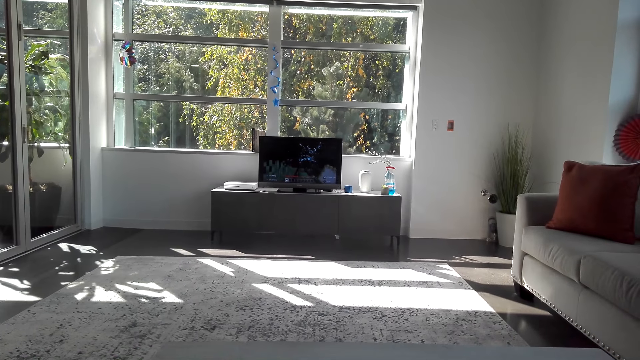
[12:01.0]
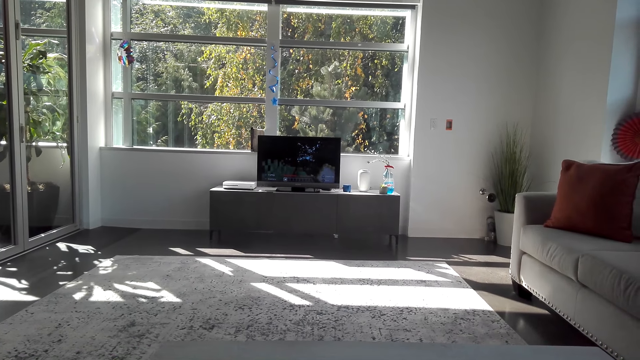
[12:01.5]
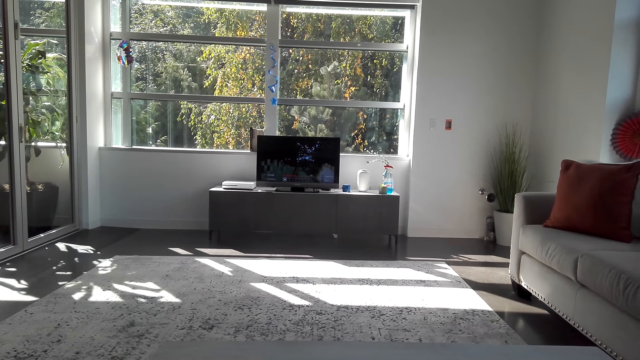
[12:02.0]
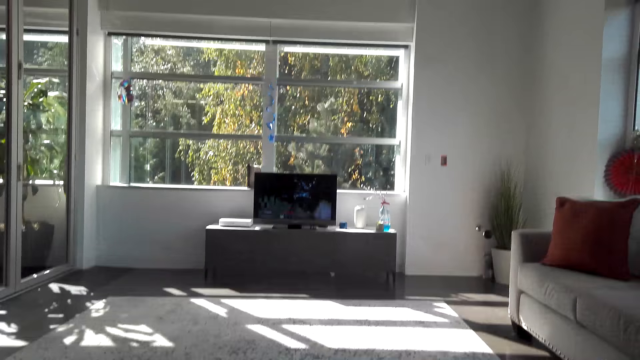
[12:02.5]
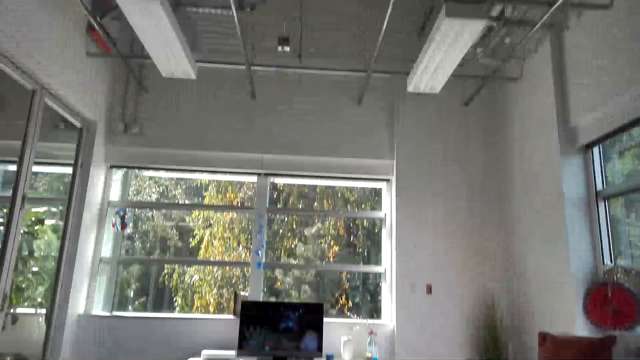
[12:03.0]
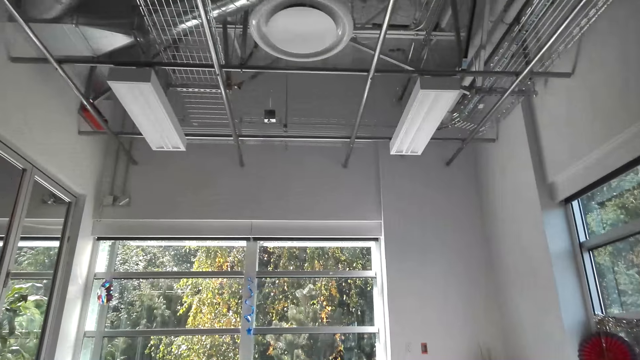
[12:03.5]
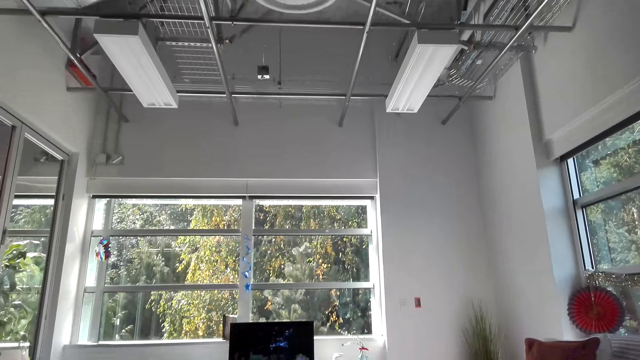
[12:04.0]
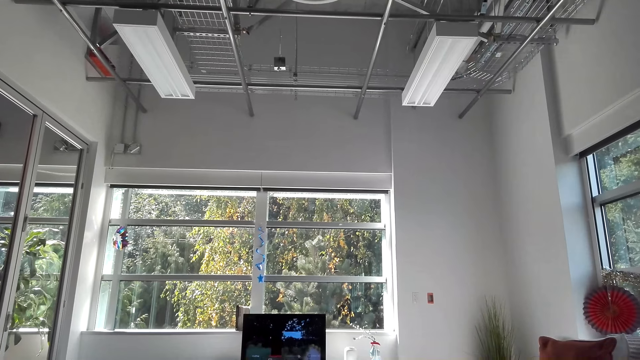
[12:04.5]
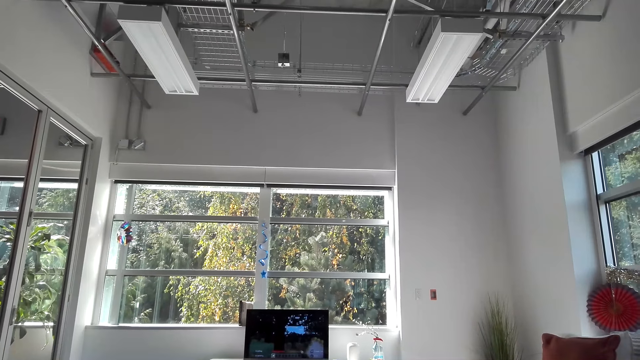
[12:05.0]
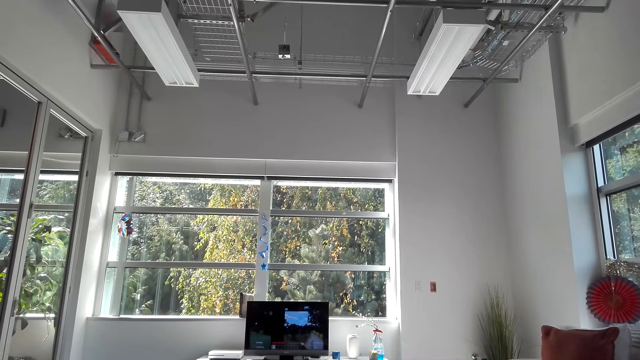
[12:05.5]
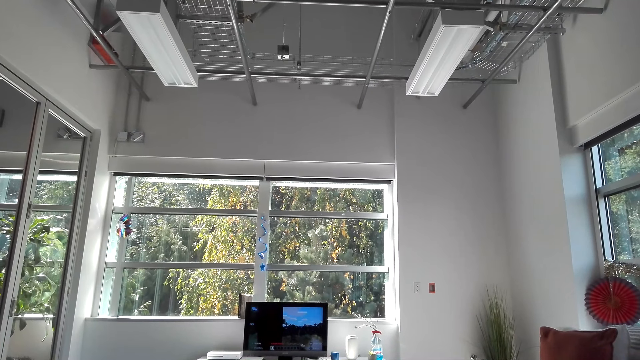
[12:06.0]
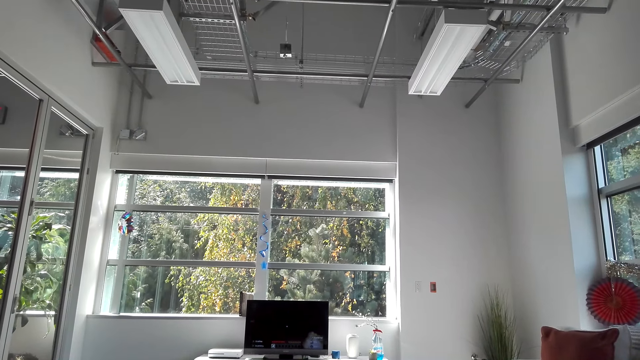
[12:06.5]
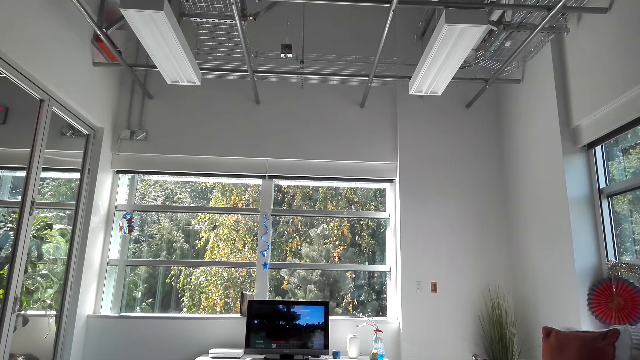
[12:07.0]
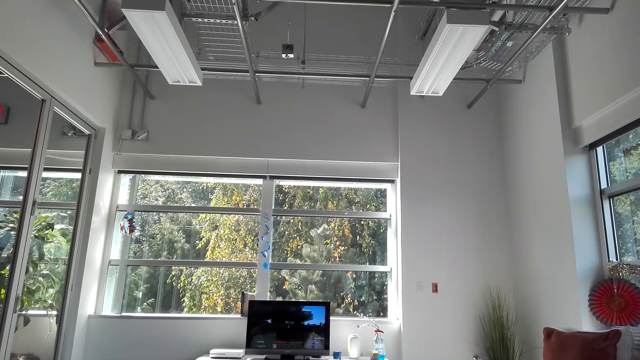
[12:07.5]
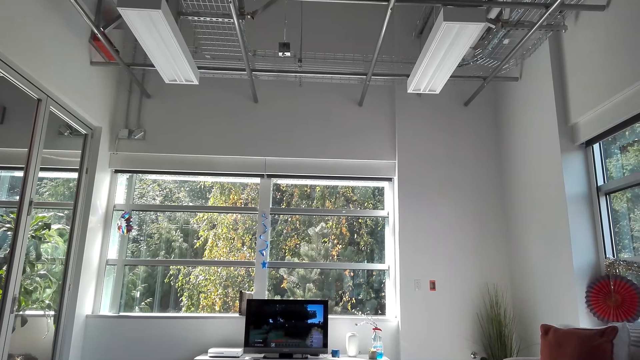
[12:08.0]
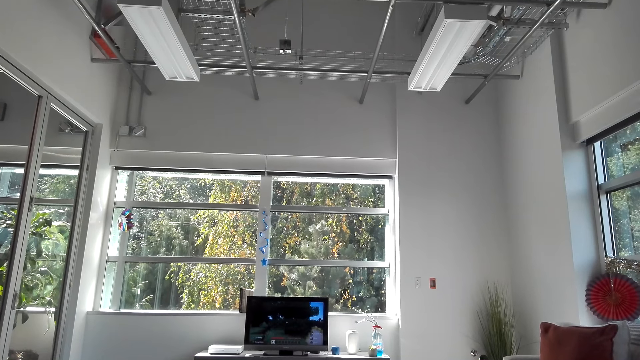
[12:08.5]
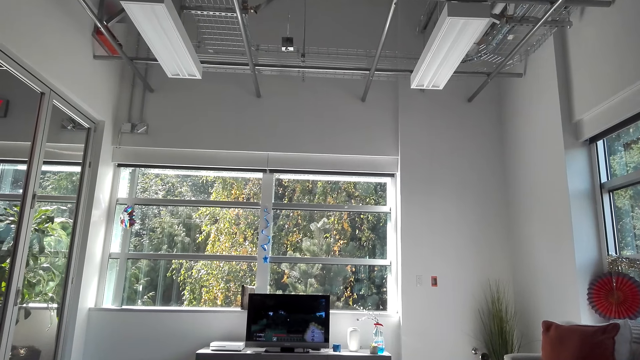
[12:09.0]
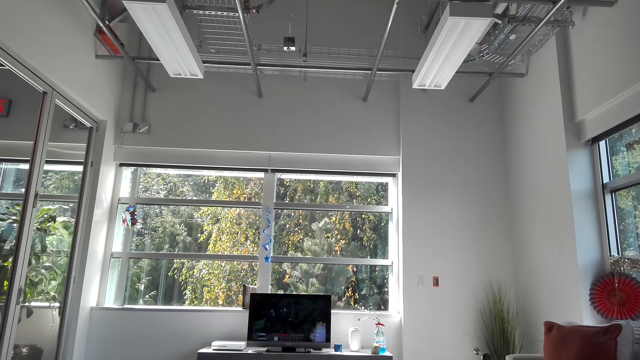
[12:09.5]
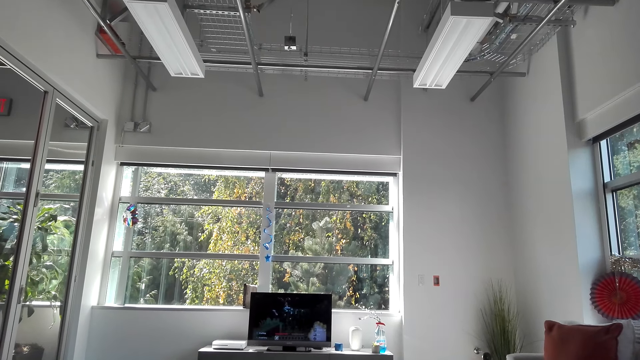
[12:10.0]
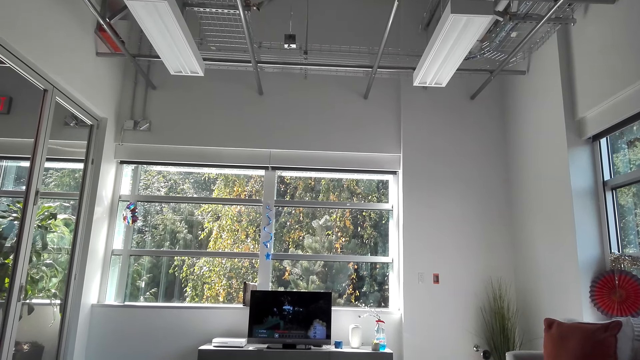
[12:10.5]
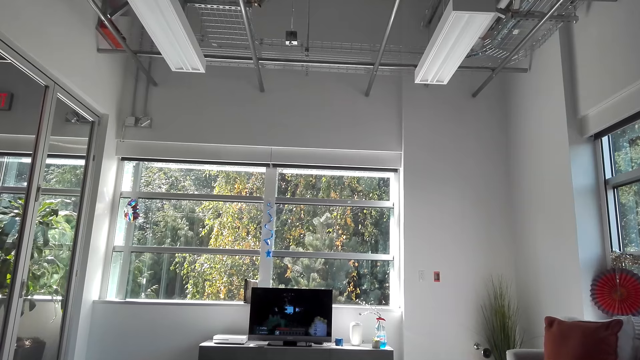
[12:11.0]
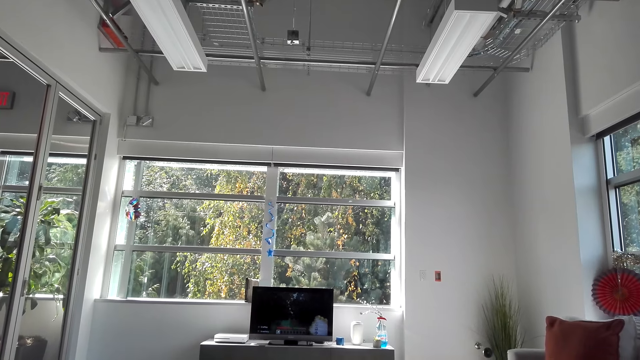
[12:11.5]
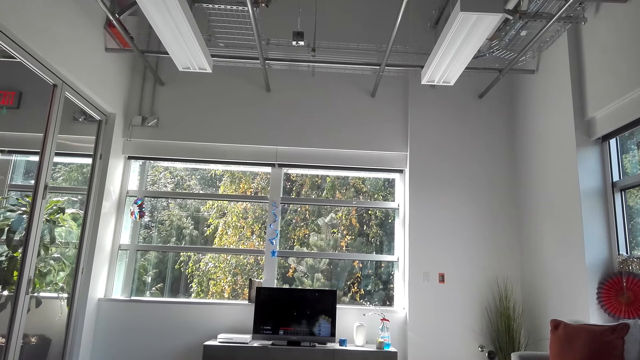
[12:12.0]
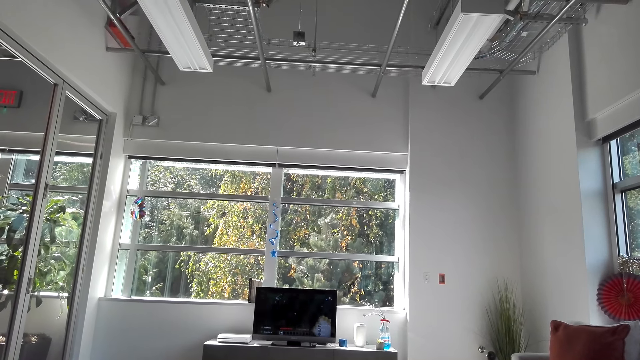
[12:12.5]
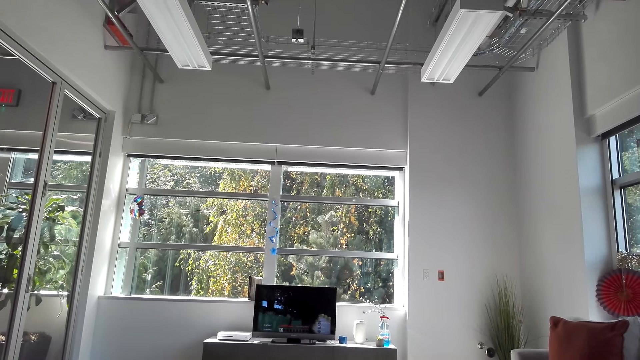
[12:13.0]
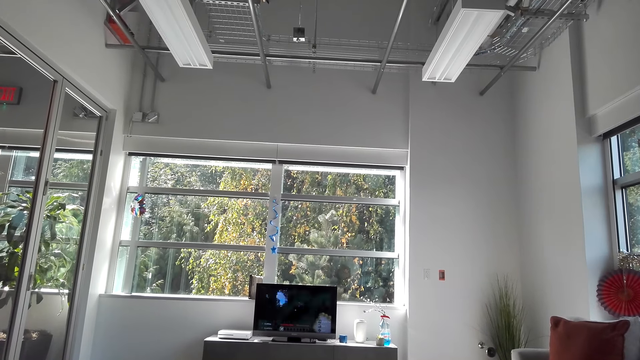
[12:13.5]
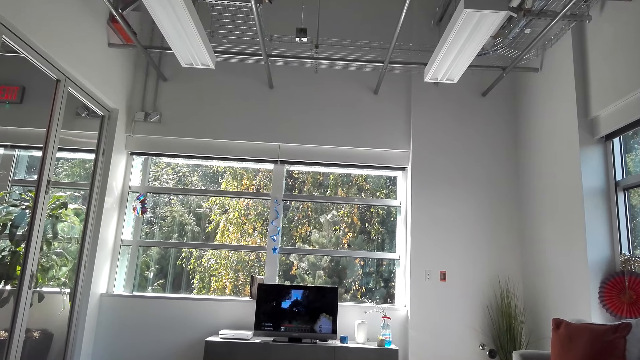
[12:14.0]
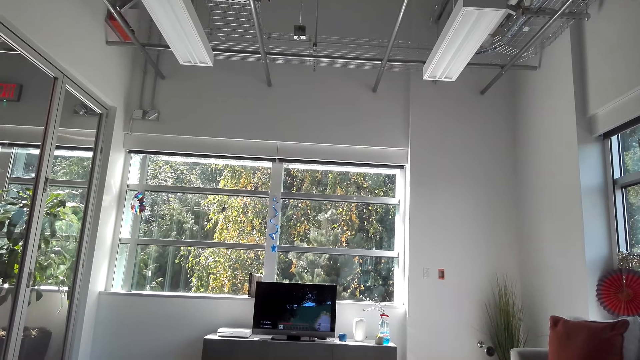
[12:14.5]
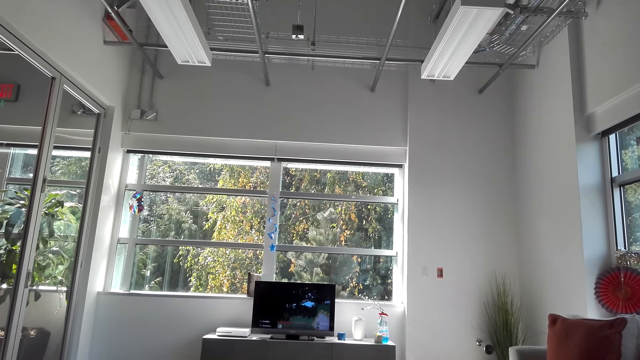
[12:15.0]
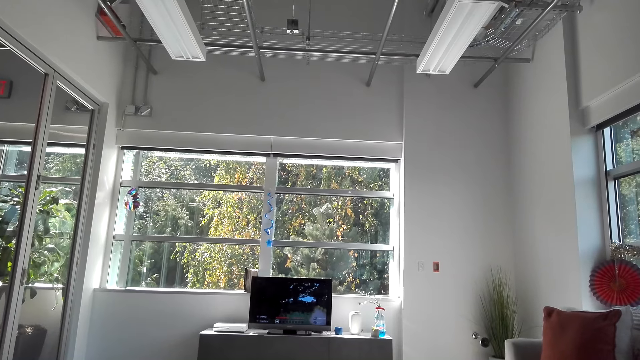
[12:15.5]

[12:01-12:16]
The camera wearer looks up. They play a video game. They dial the gaming controller.

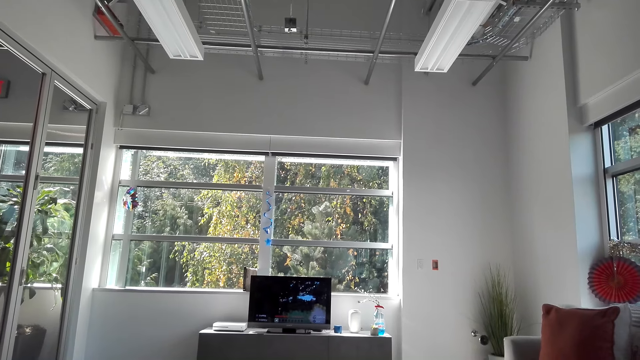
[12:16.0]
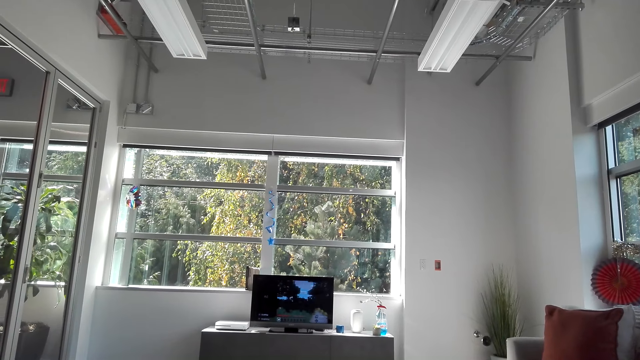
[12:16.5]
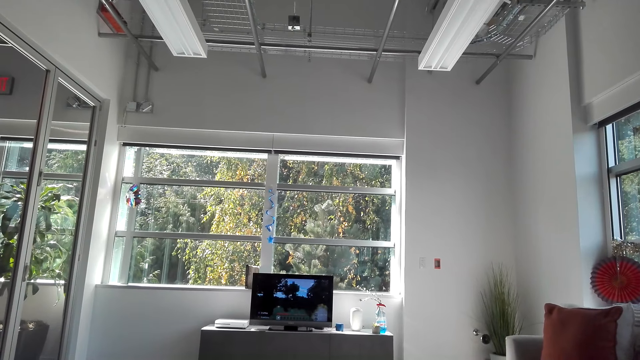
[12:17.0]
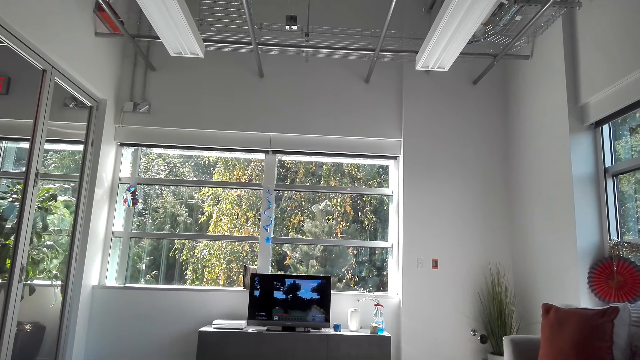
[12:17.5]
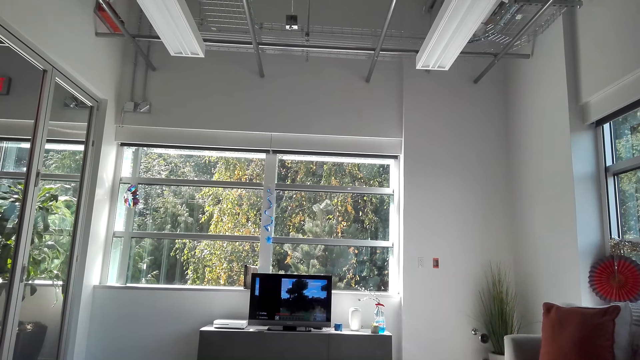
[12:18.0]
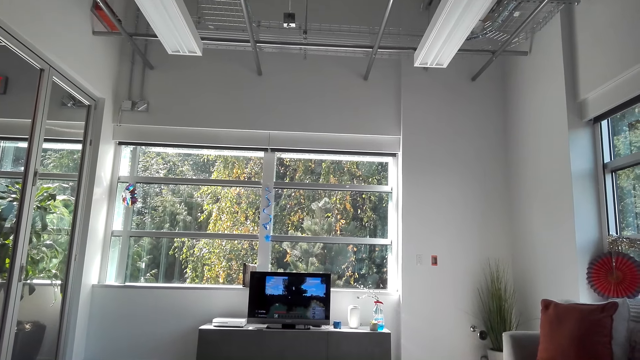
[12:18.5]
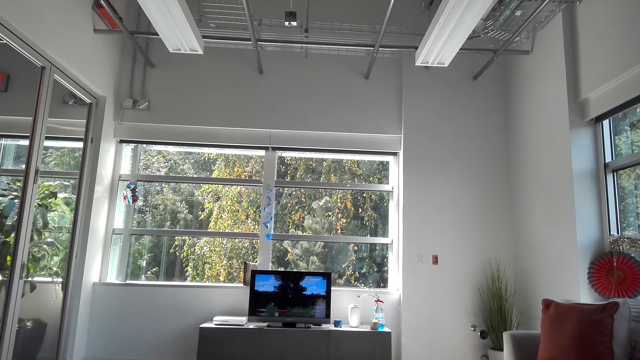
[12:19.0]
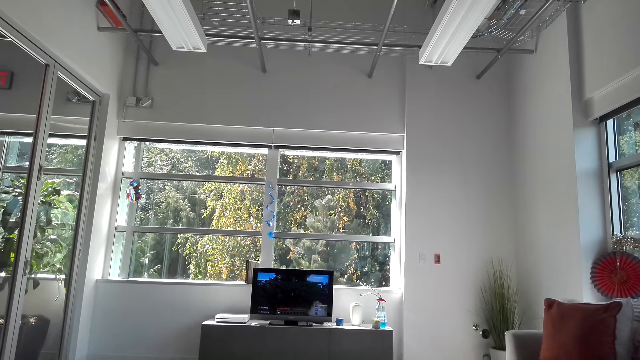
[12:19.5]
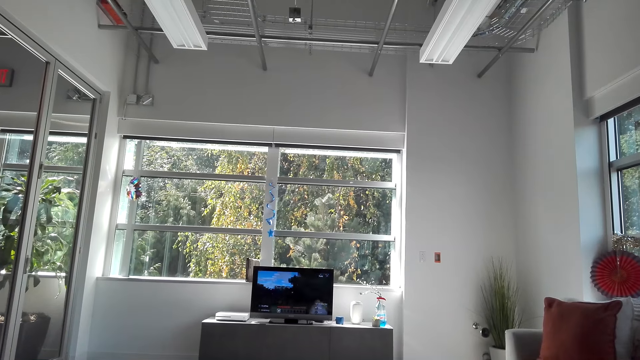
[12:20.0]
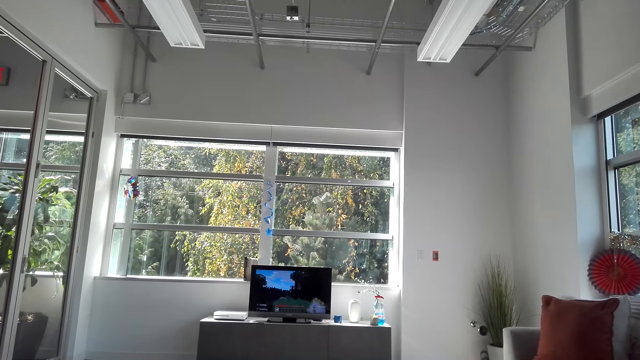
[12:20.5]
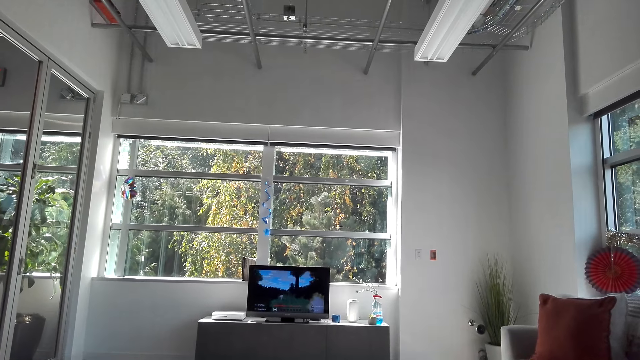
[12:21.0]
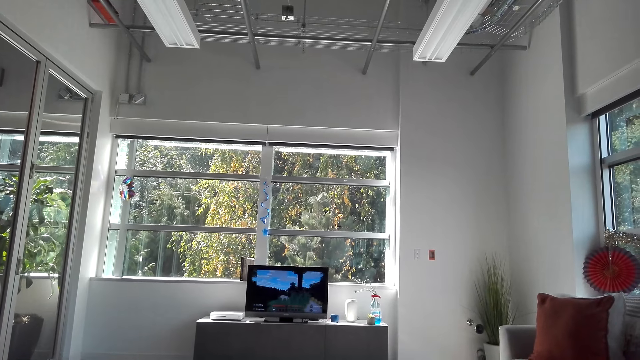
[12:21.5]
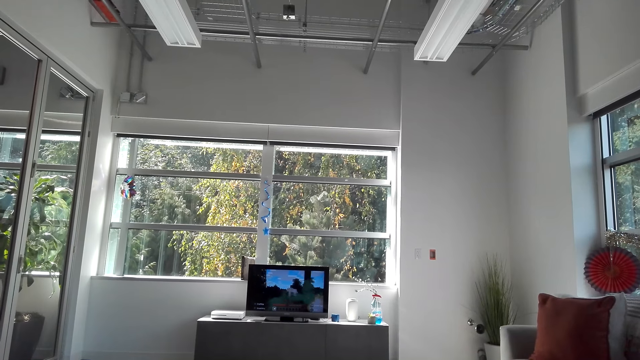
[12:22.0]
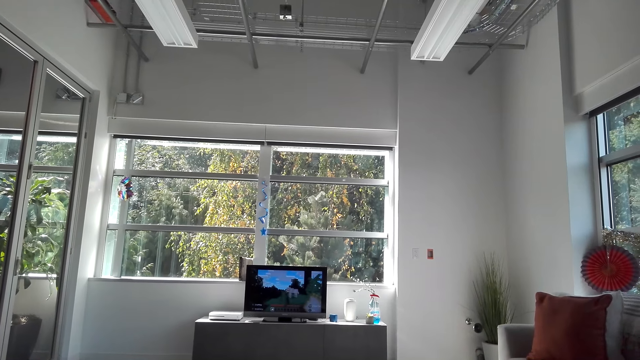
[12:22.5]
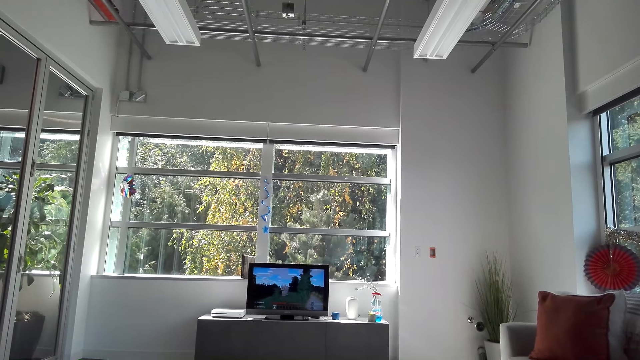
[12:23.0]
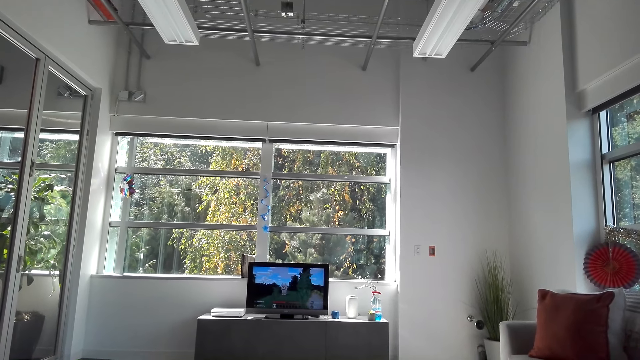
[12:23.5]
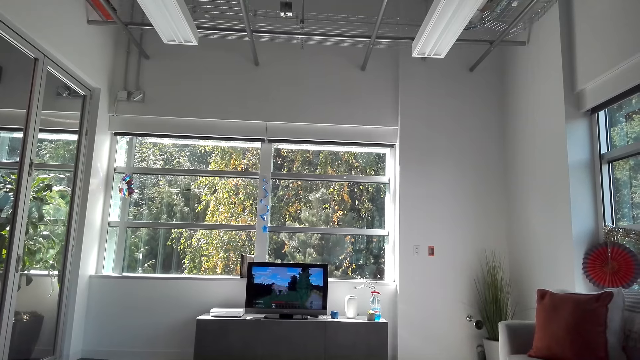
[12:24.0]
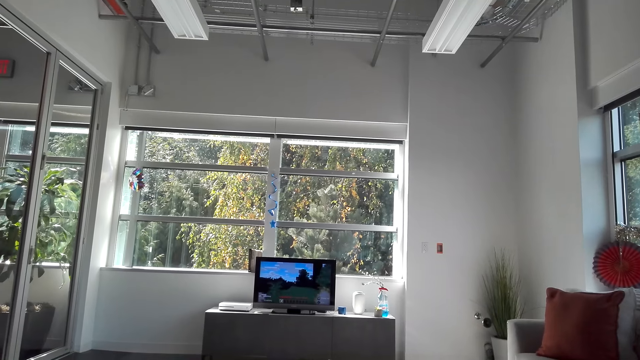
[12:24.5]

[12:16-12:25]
The camera wearer dials the gaming controller.
